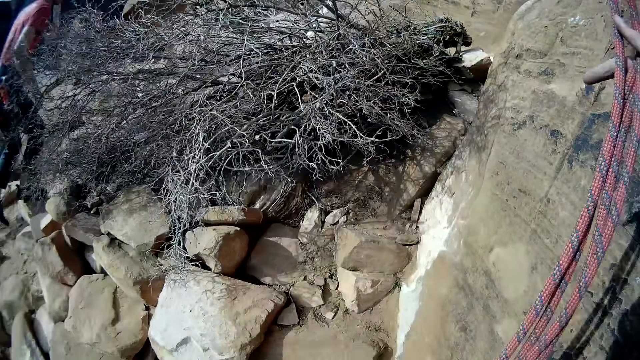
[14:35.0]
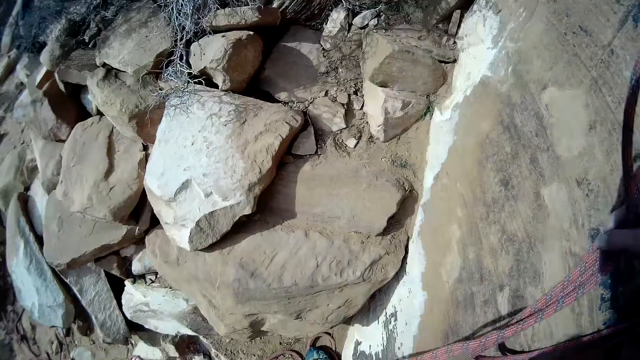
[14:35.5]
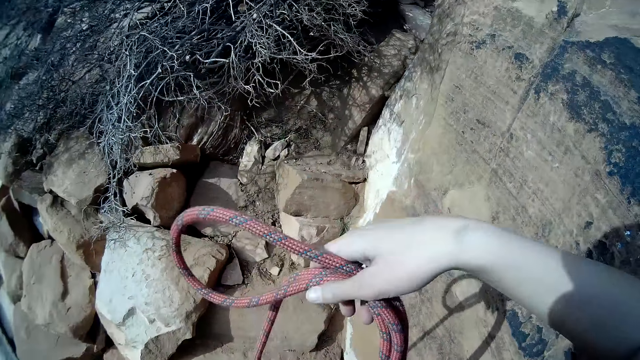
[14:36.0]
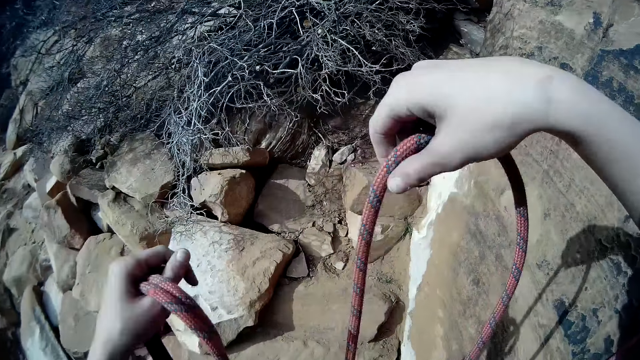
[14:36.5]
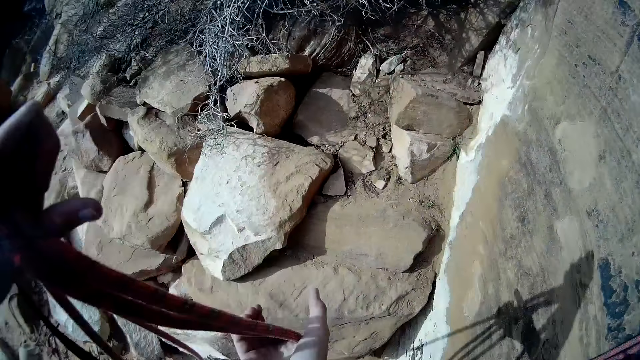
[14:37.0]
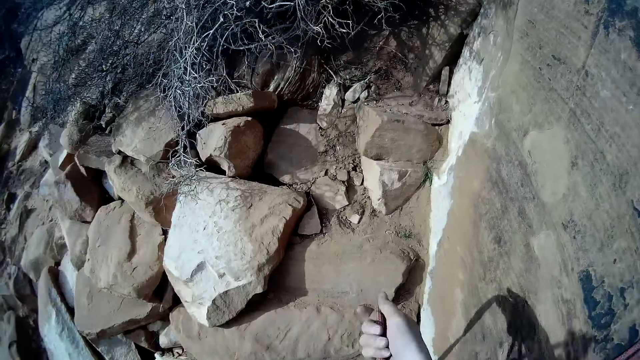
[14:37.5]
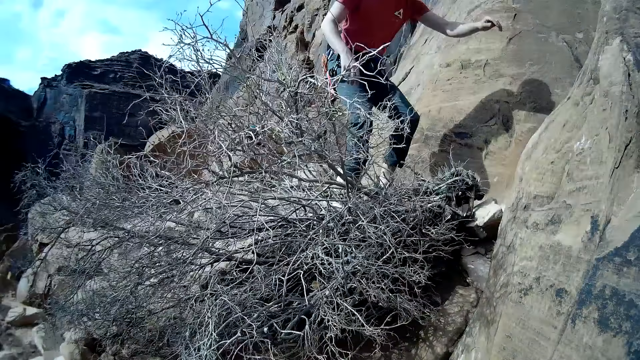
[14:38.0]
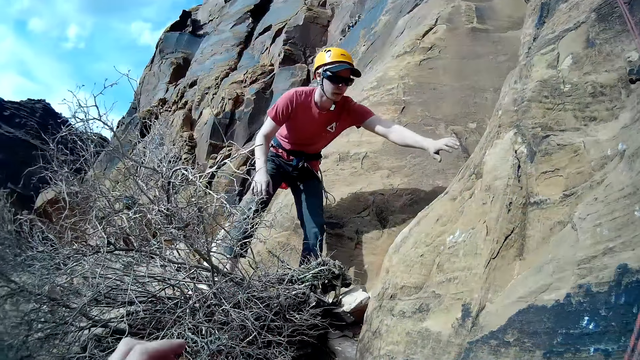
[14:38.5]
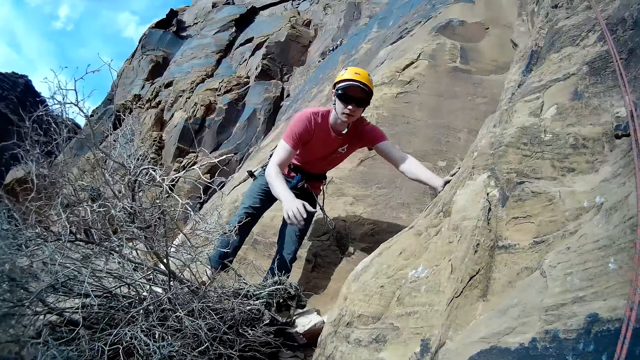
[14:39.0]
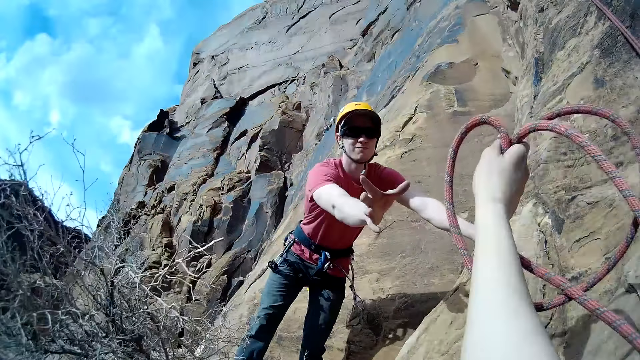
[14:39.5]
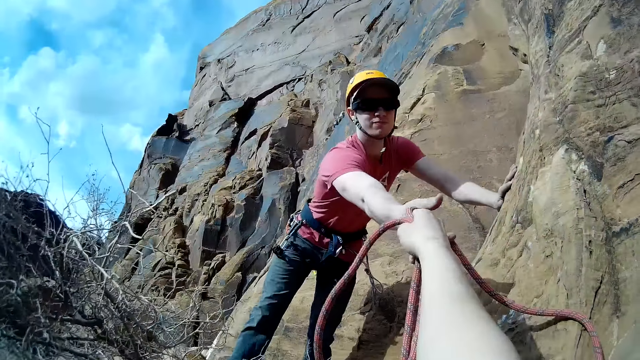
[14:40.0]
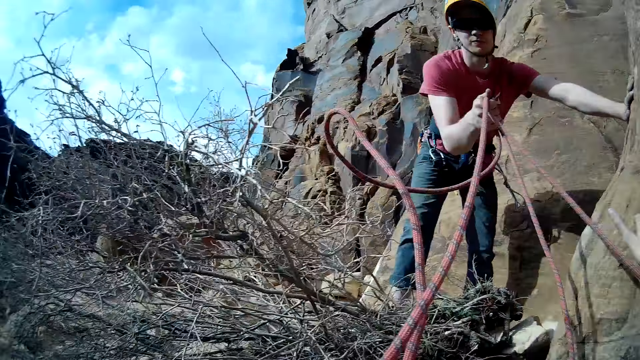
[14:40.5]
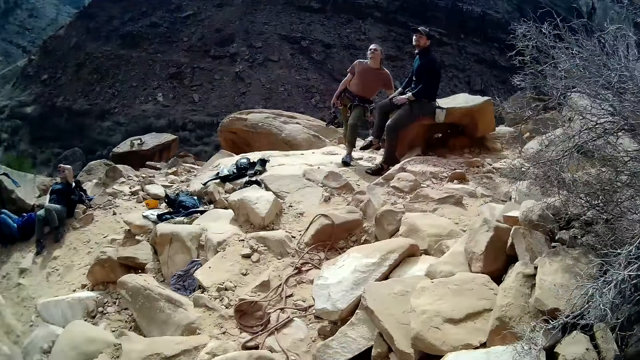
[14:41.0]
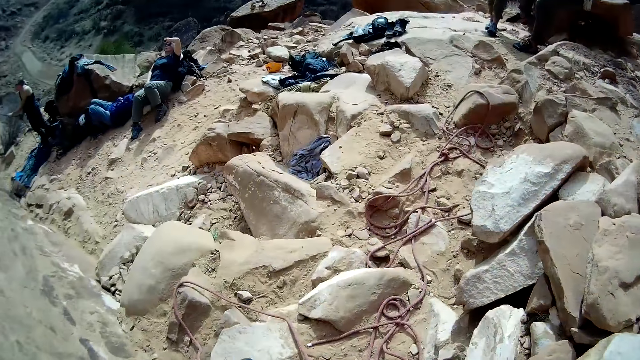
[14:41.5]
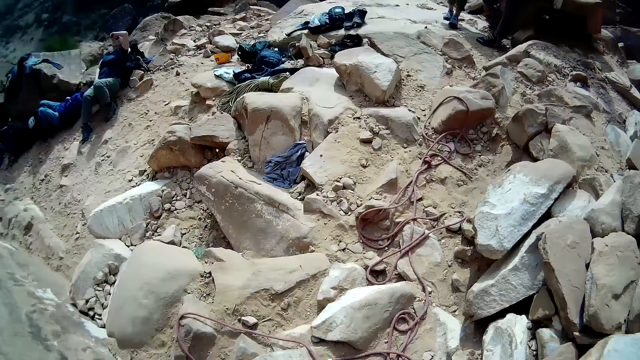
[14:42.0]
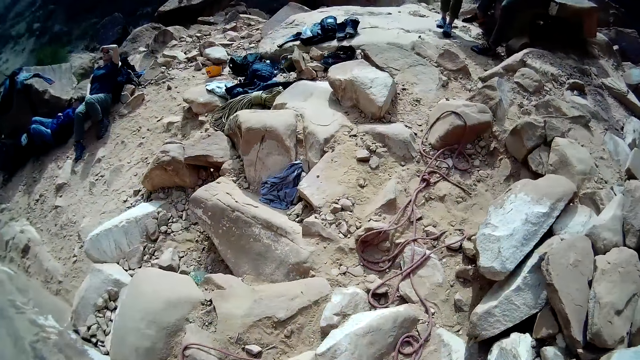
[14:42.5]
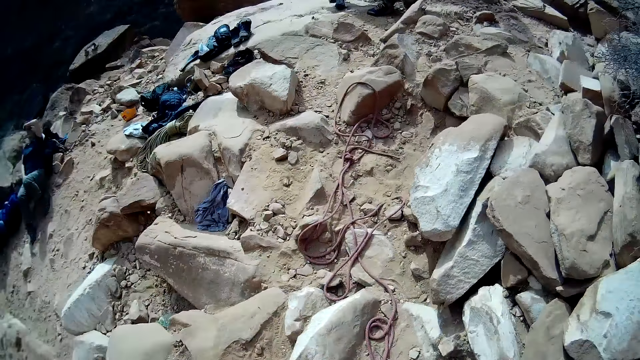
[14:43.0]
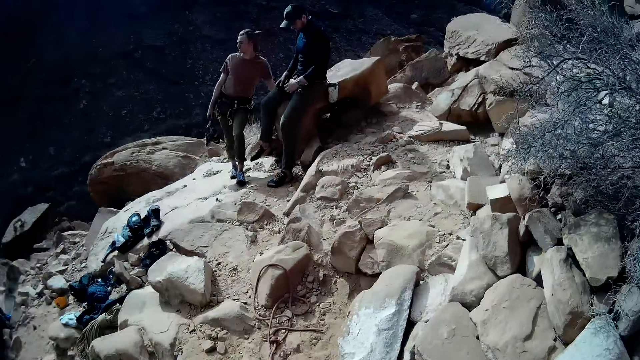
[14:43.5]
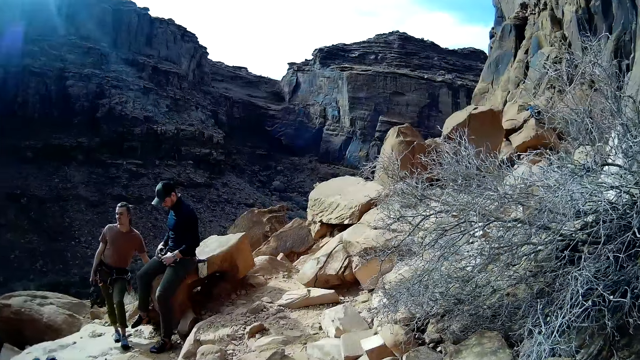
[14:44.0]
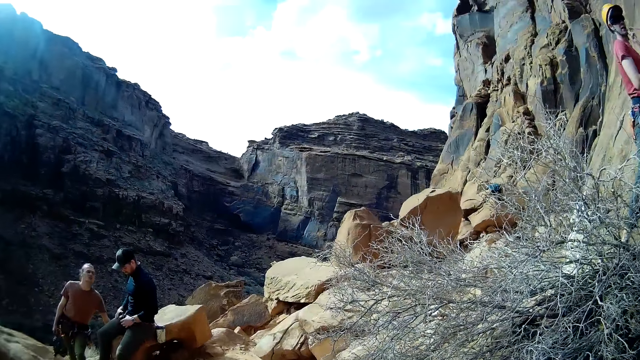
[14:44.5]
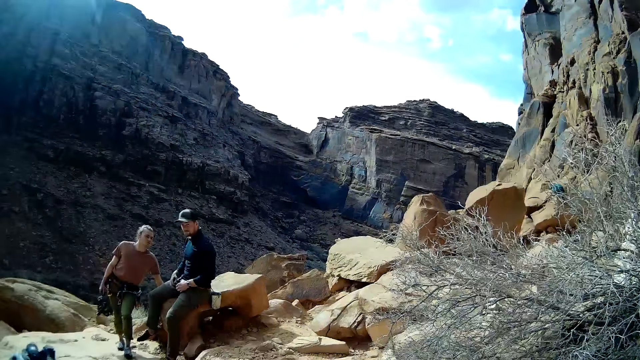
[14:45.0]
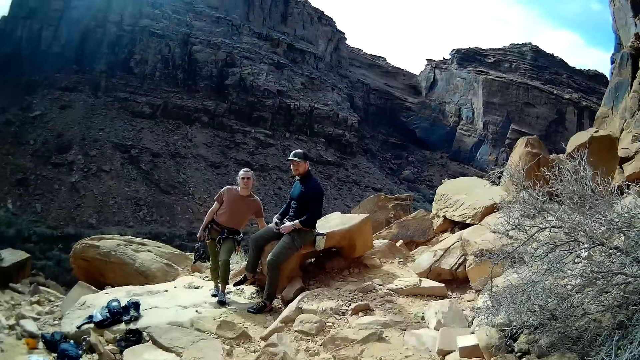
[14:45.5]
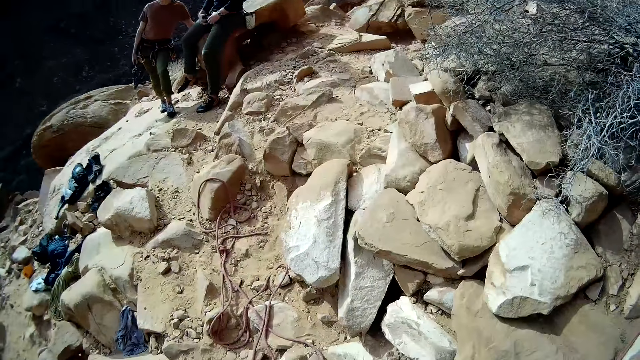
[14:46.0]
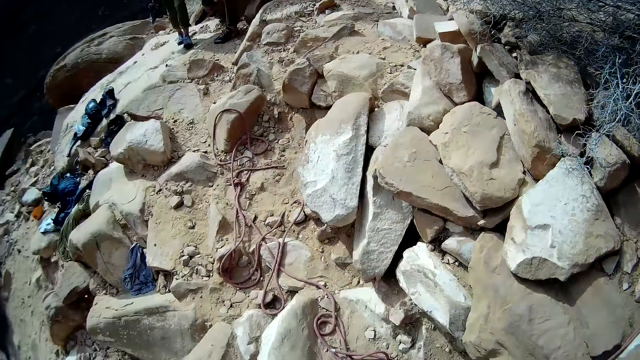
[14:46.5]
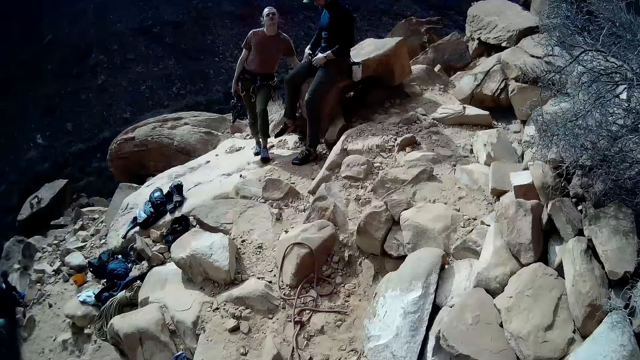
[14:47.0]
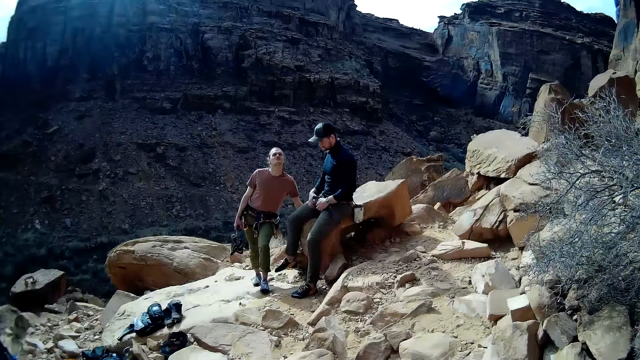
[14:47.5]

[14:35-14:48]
A man goes up the cliff. The camera wearer holds a rope. They pass the climbing rope to the man. The man takes the rope from the camera wearer. The camera wearer turns the camera around. They interact with other mountain climbers.

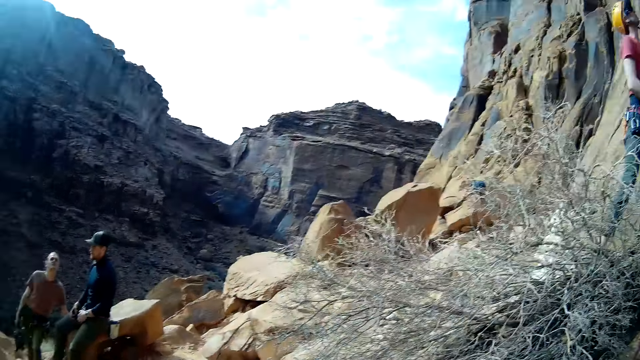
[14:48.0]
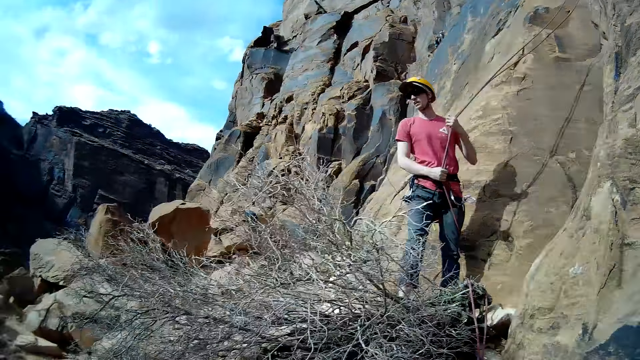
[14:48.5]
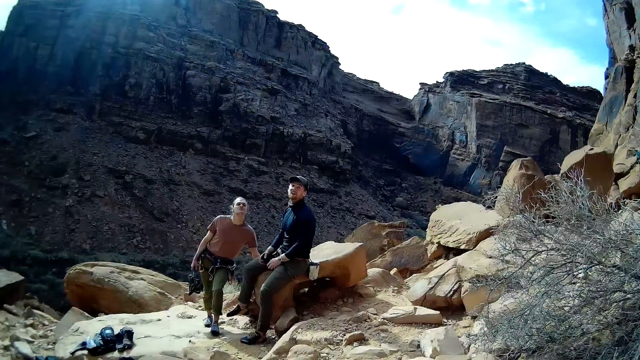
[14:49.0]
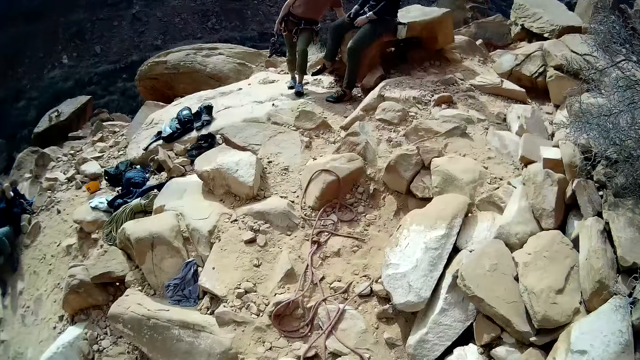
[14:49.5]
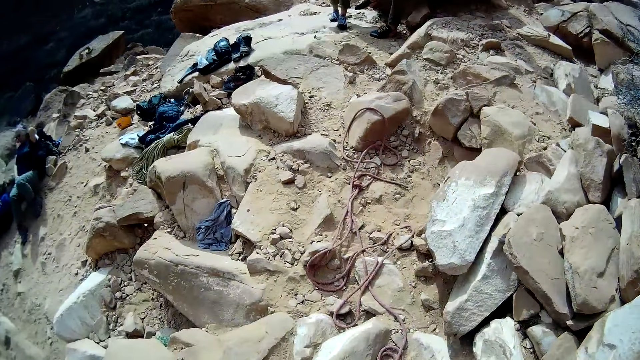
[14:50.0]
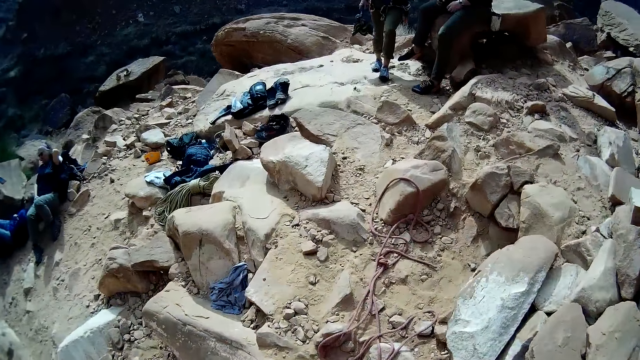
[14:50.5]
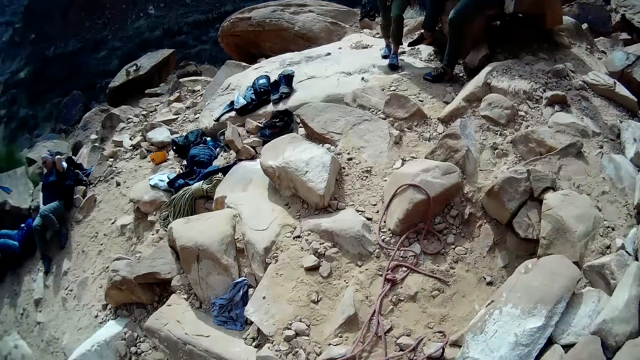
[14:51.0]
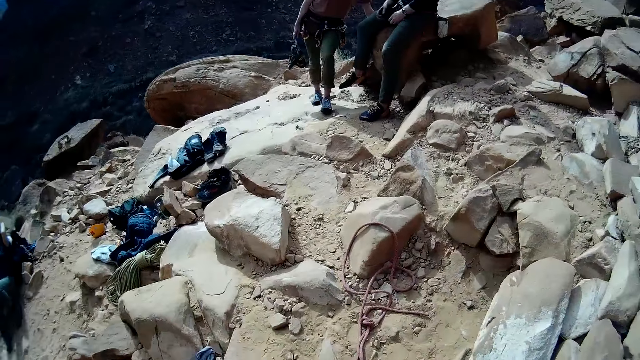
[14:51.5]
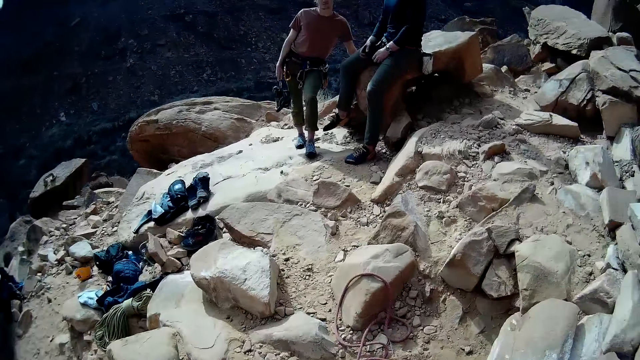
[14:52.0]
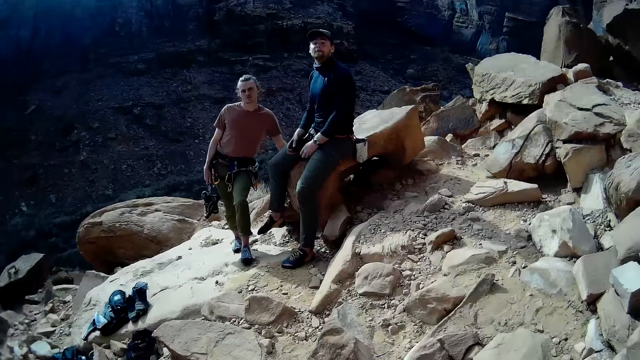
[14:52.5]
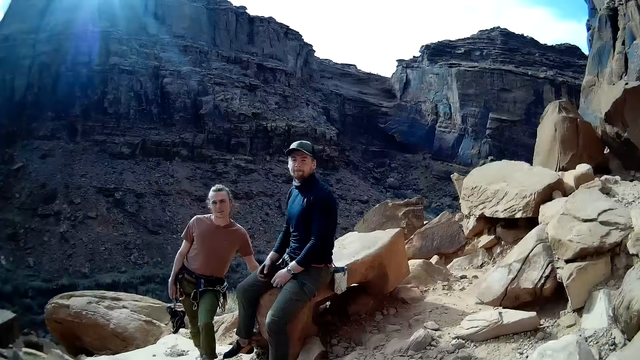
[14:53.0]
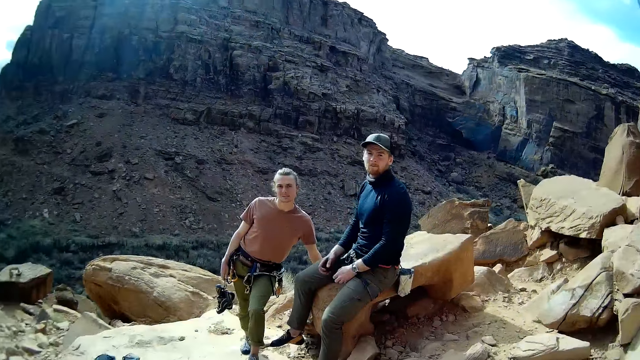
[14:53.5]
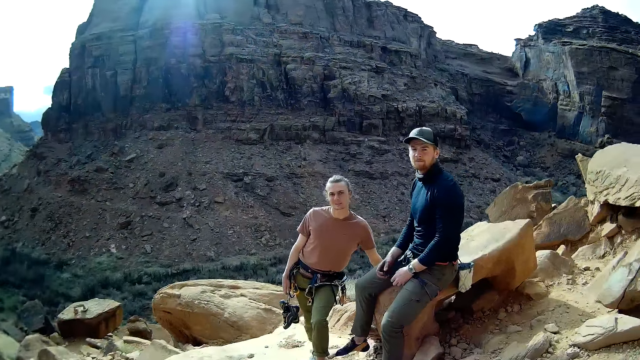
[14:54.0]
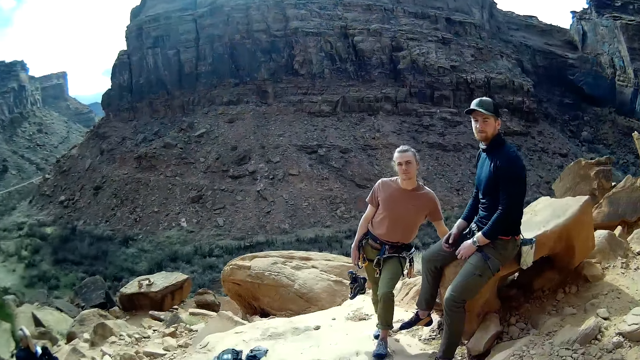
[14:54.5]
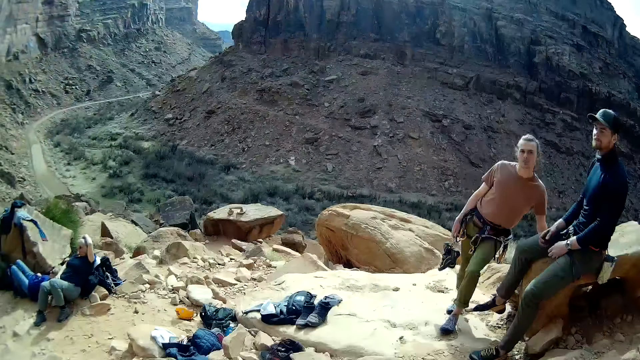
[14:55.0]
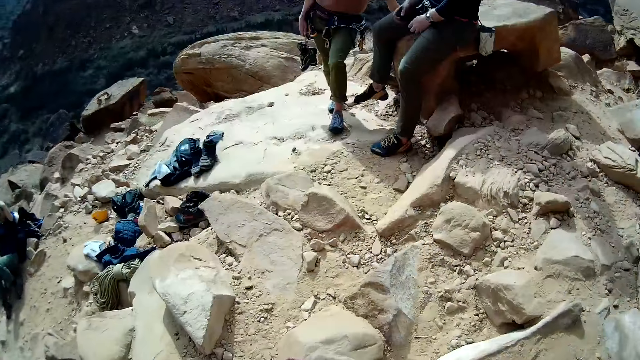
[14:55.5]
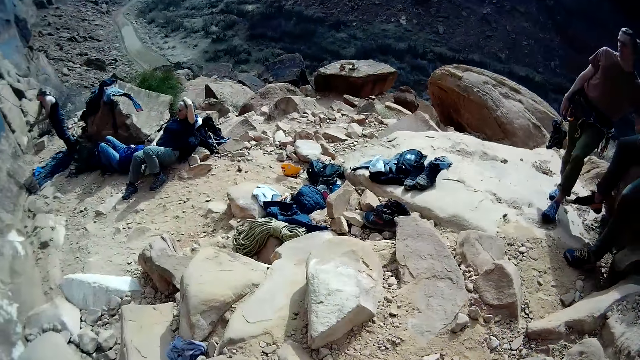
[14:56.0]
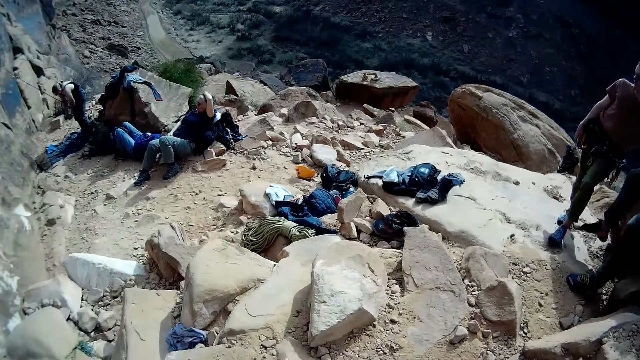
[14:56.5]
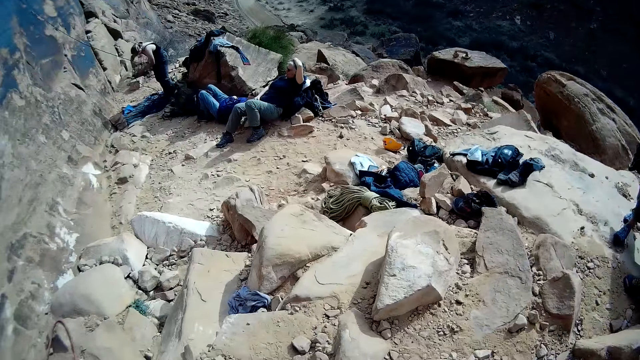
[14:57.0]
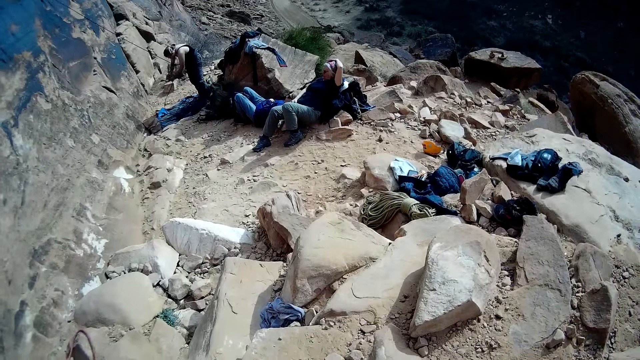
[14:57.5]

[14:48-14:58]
A man looks around. The camera wearer turns the camera around.
